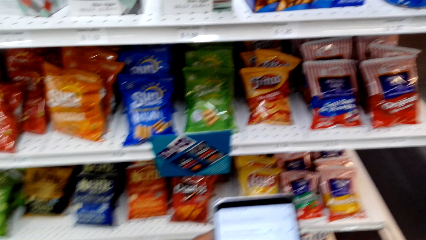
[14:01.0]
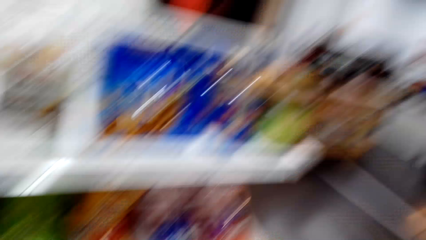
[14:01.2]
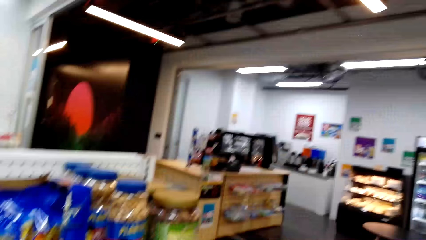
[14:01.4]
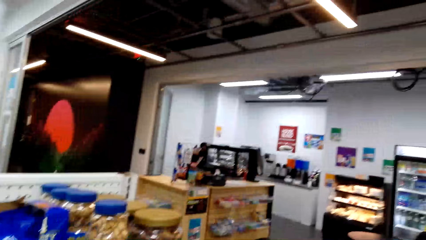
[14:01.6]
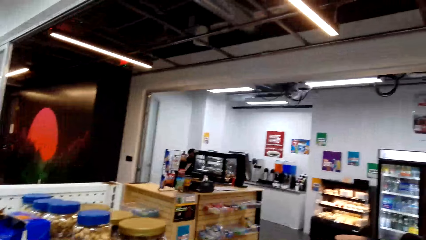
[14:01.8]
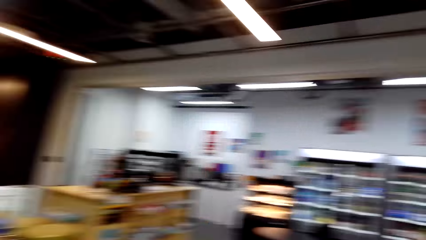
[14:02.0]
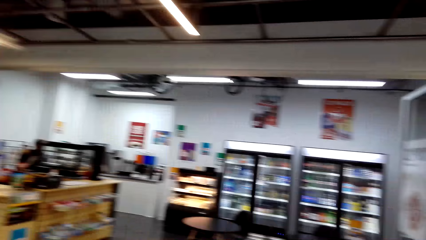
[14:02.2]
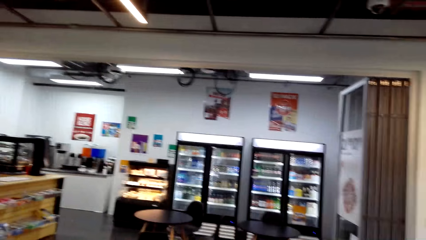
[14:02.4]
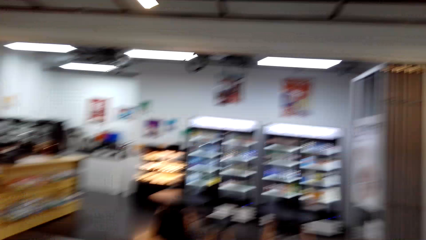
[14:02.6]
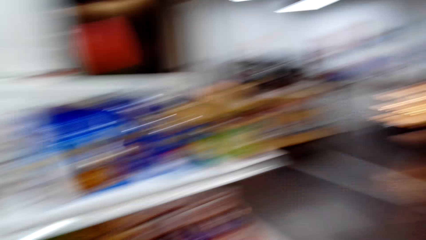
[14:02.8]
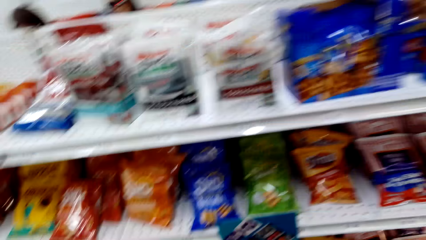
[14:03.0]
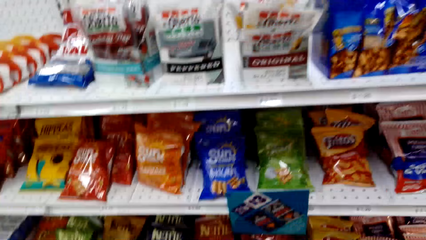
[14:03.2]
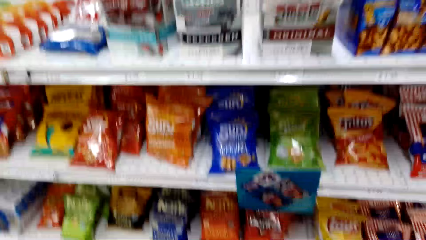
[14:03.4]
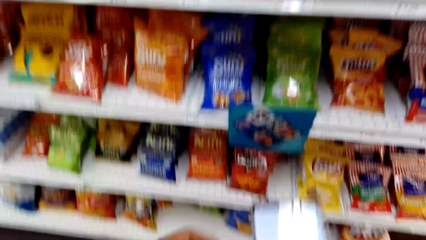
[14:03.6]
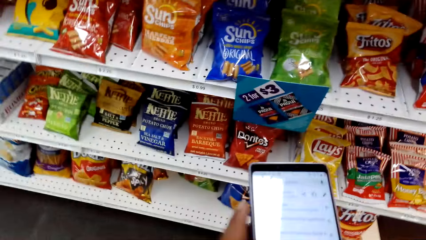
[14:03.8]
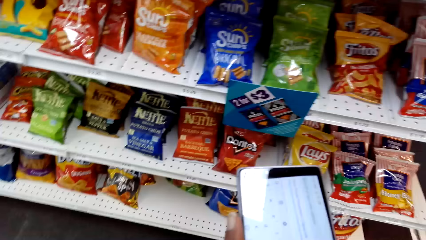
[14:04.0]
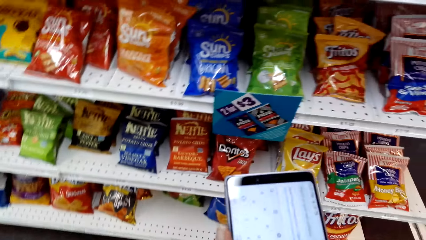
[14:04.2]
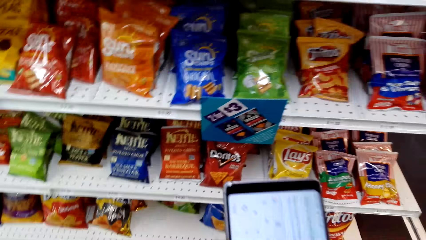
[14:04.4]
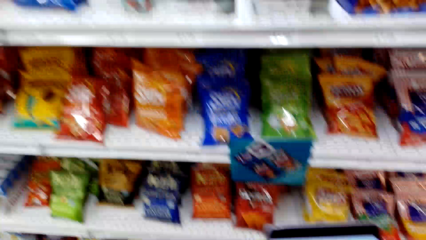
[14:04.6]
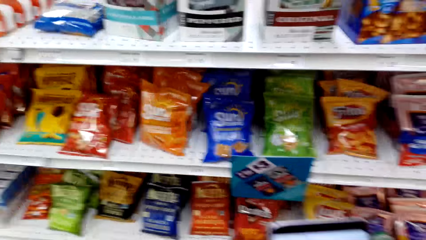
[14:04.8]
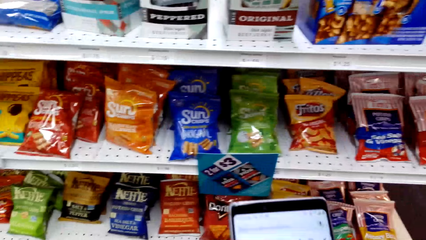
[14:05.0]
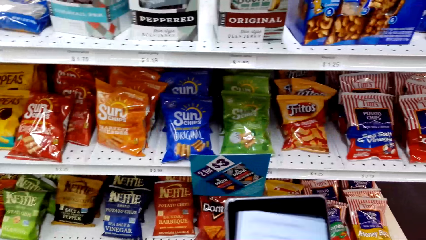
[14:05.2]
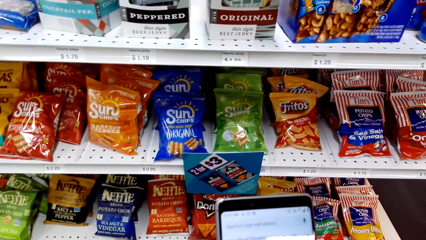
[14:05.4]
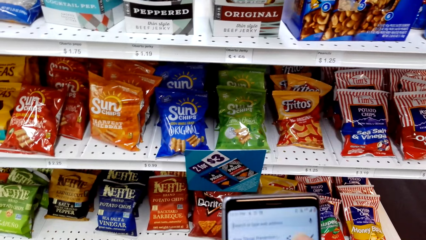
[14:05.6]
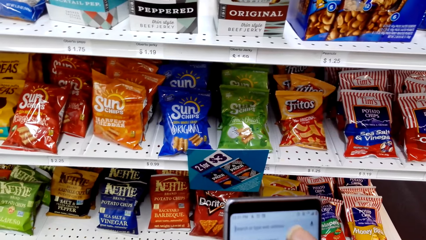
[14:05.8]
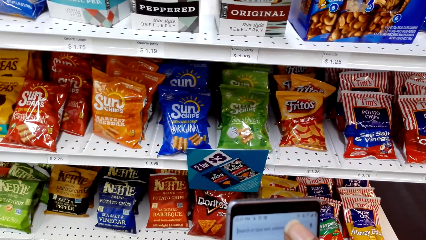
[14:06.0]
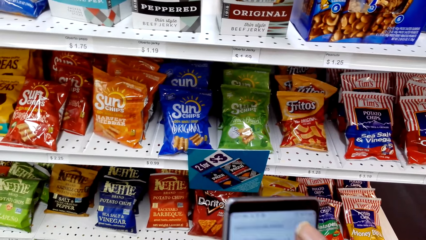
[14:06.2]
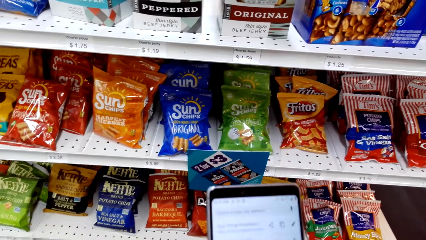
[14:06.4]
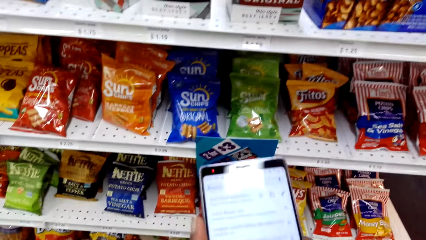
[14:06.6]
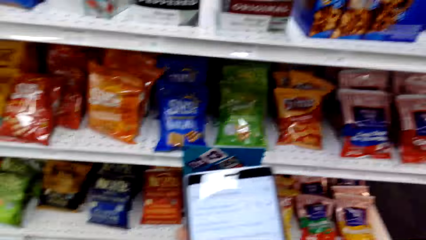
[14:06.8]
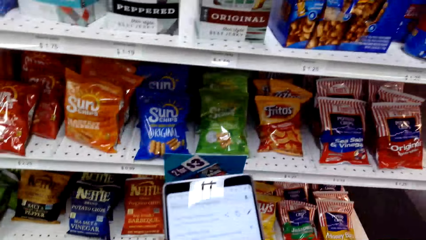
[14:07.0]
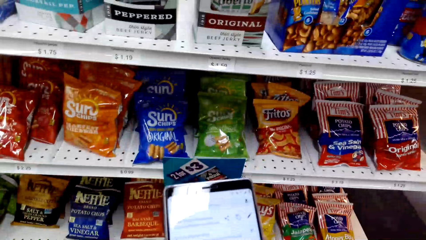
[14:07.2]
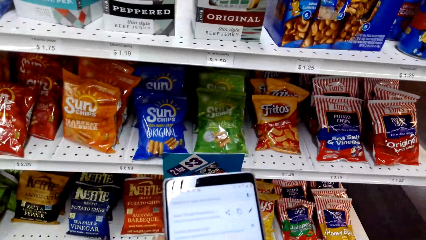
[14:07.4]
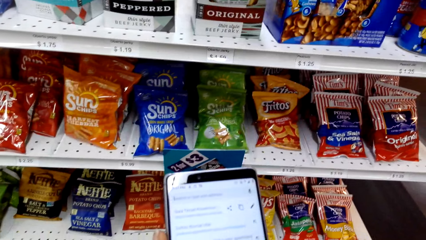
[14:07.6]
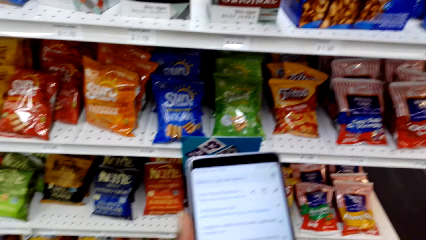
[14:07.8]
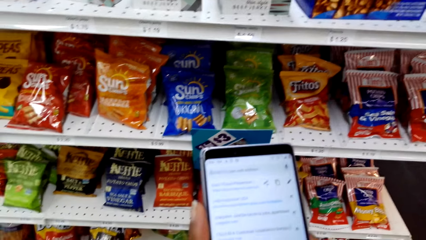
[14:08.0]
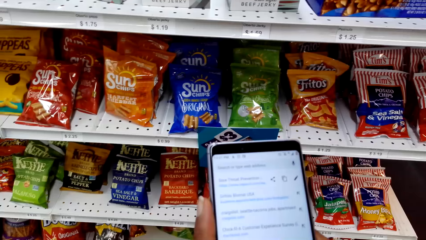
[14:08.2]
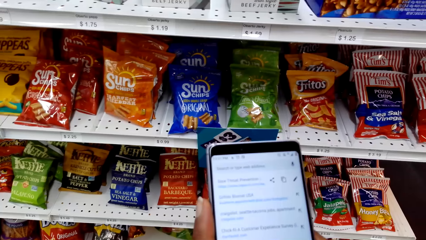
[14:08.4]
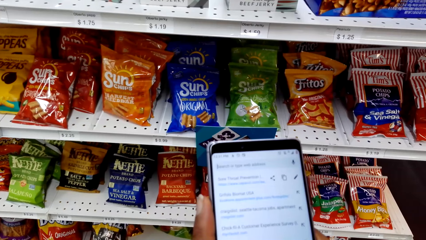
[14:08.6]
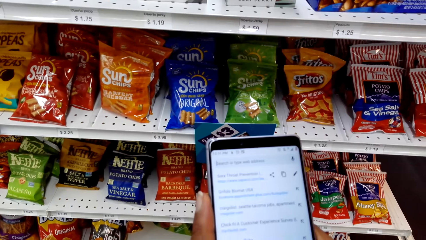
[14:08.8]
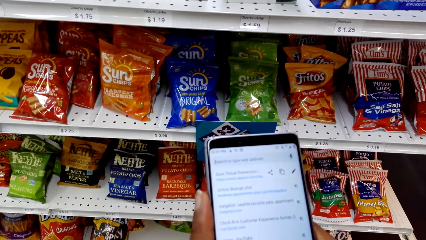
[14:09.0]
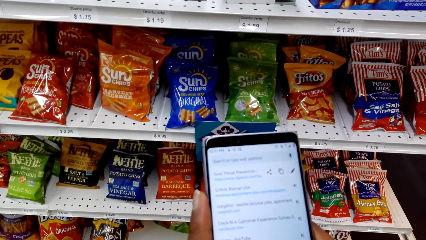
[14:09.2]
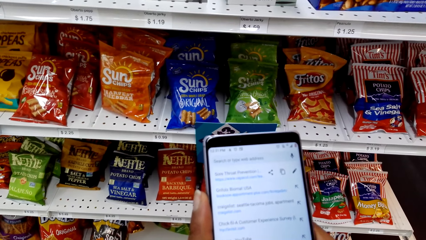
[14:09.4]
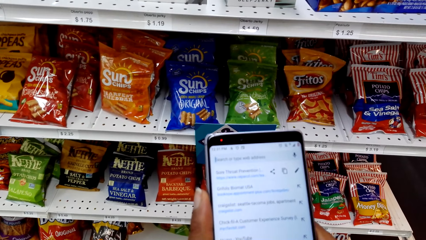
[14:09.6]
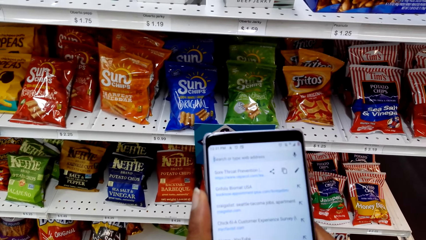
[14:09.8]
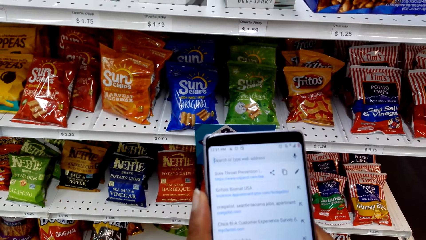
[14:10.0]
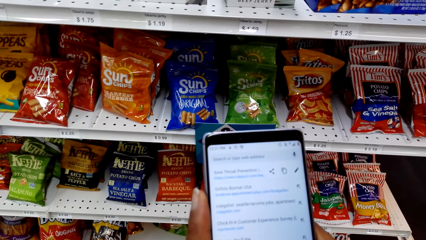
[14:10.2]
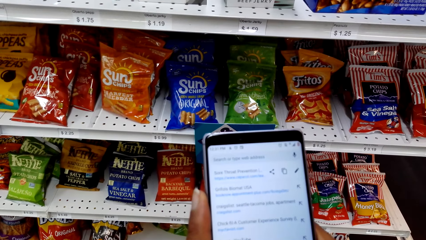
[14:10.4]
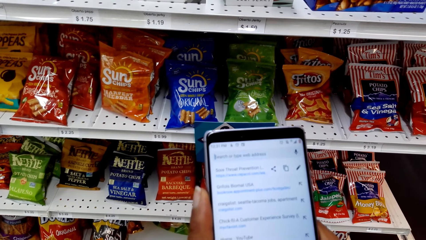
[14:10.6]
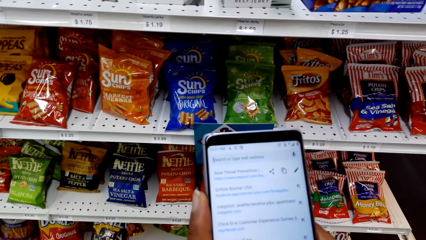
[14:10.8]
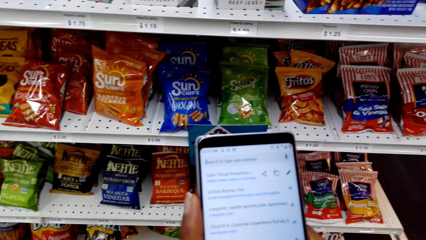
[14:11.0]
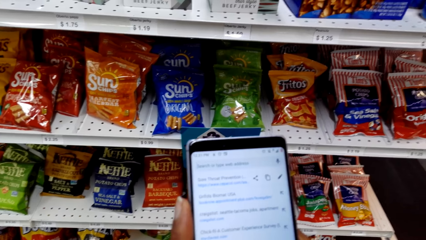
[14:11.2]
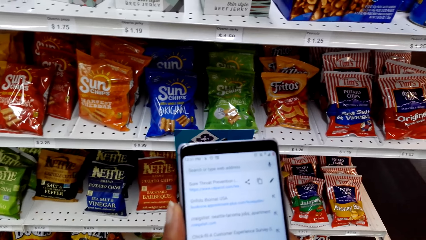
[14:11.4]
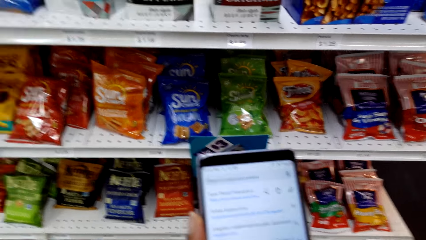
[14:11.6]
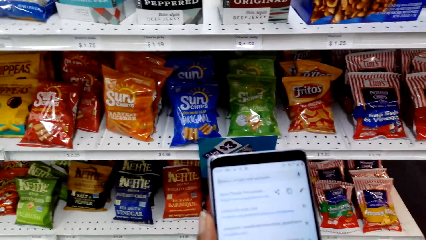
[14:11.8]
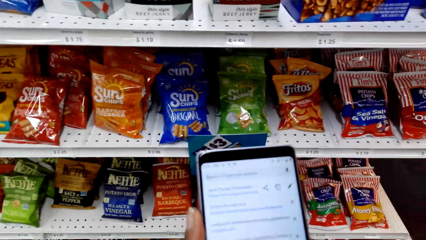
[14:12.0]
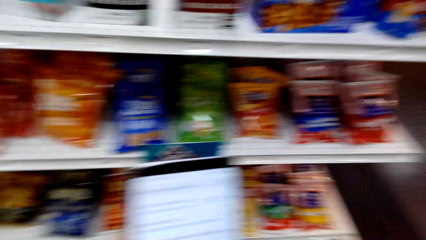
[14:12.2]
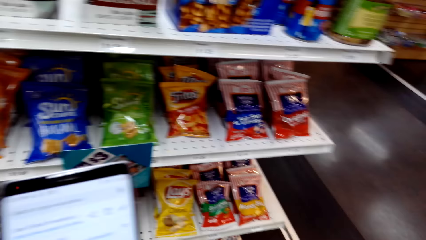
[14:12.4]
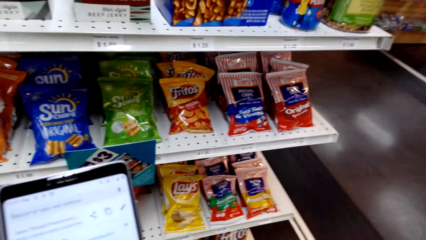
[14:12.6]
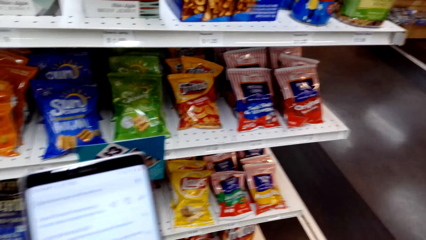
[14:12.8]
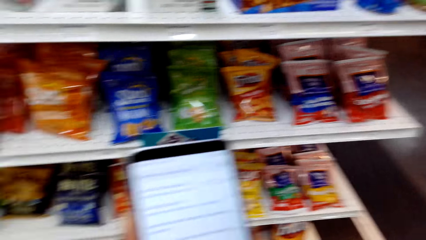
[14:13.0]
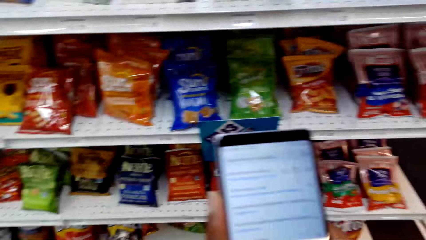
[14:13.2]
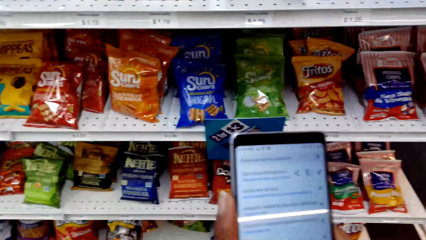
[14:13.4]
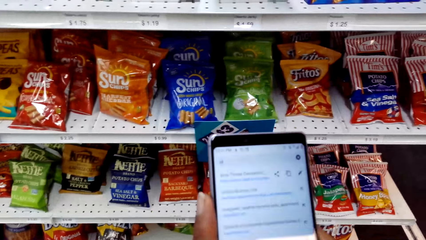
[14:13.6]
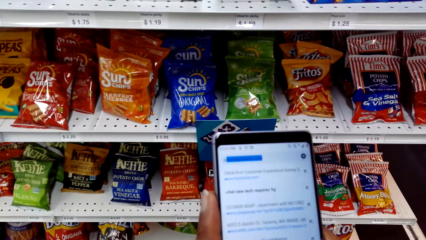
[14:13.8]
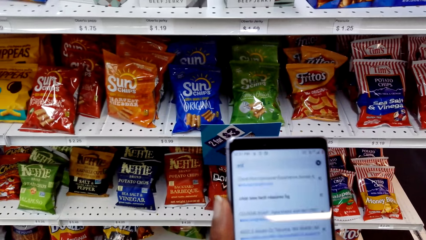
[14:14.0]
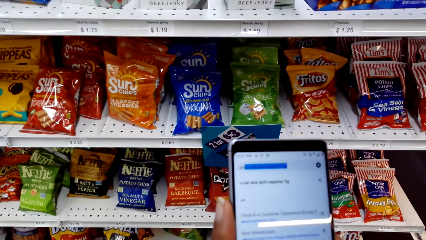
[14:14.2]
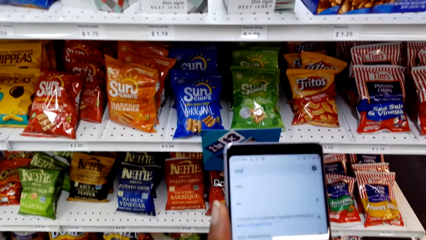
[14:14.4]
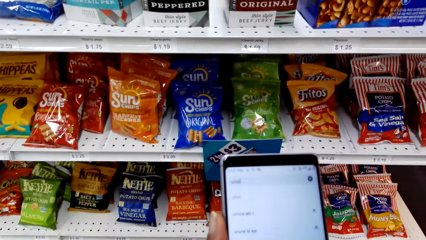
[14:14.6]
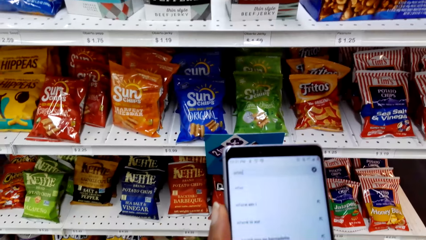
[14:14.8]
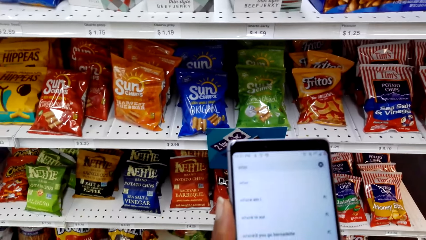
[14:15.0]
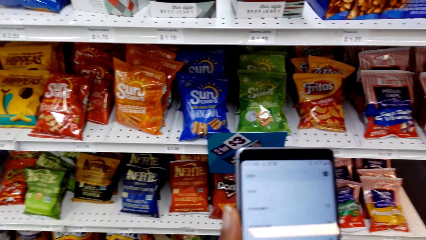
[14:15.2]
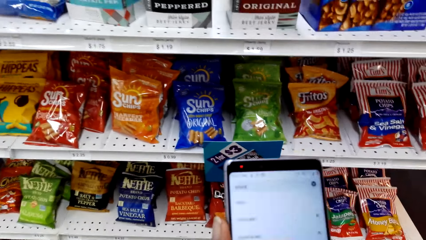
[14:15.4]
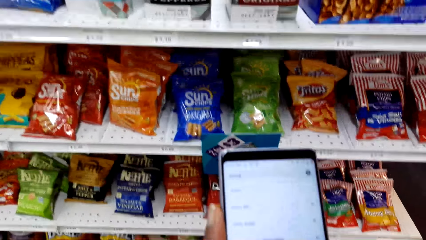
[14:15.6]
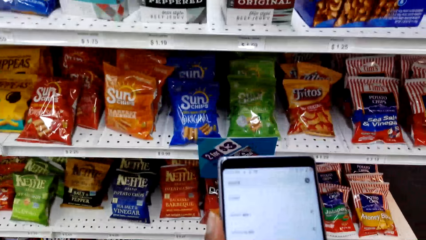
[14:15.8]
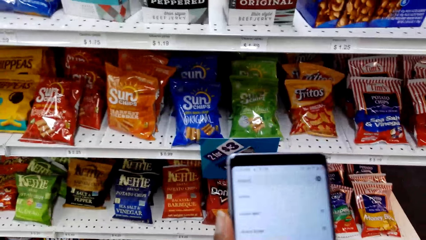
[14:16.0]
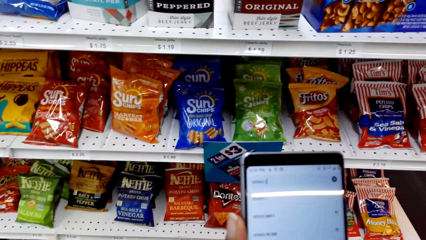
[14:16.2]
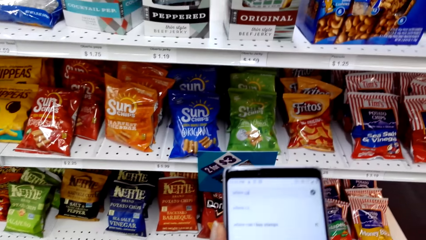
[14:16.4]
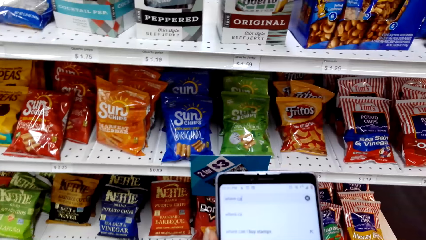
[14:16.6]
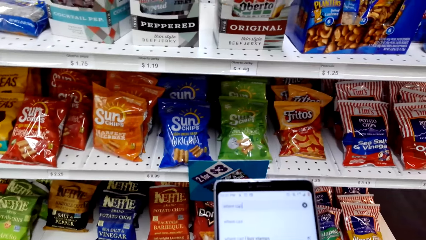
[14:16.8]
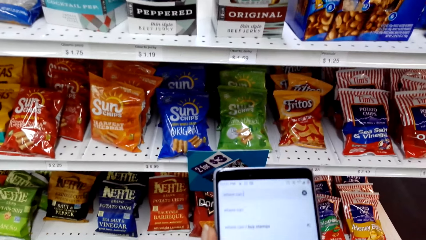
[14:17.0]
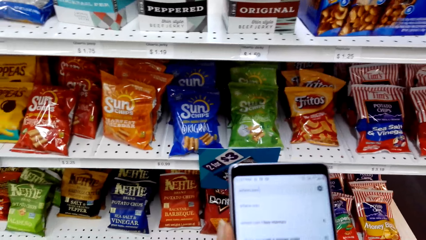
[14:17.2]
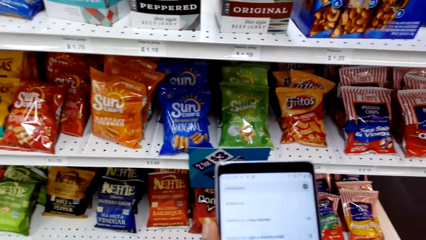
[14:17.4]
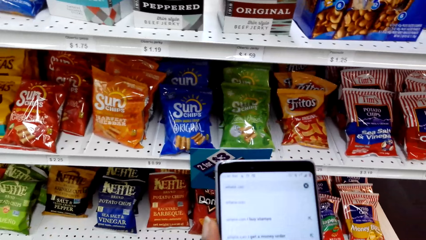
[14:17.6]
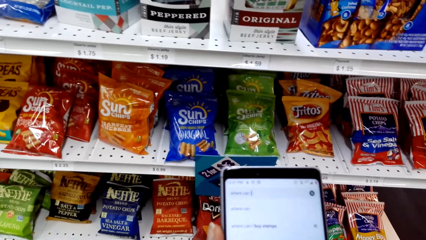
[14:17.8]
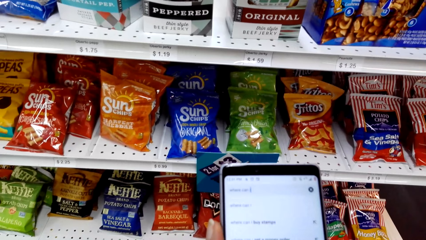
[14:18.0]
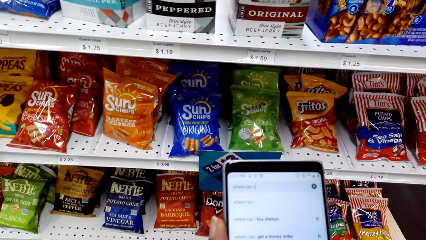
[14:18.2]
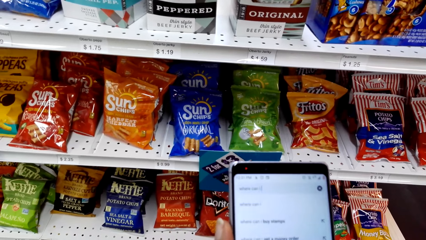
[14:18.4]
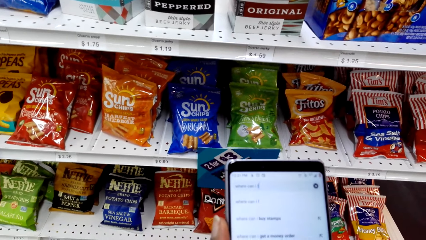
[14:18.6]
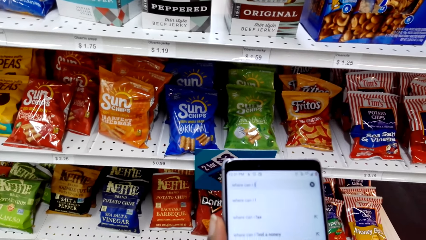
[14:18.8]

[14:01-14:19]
The camera wearer scrolls the phone. They look around. They operate the phone. They scroll the phone. They stare at the phone. They scroll the phone. They scroll the phone again.
